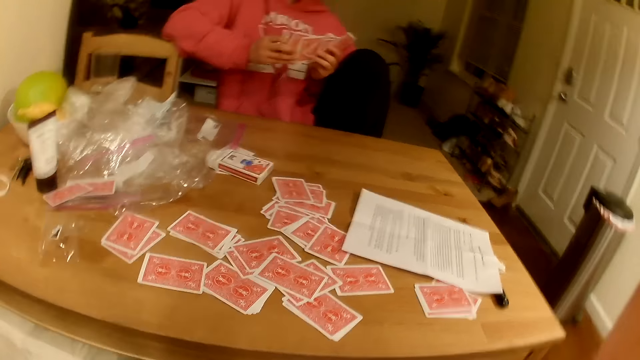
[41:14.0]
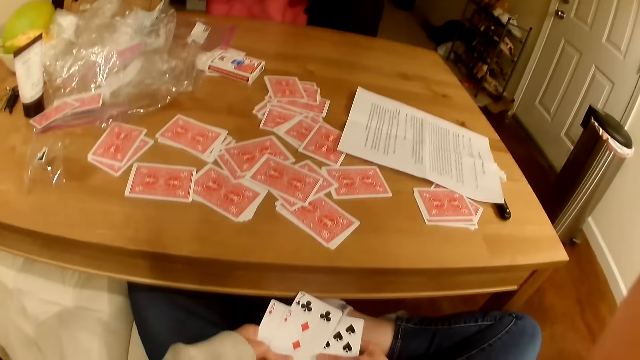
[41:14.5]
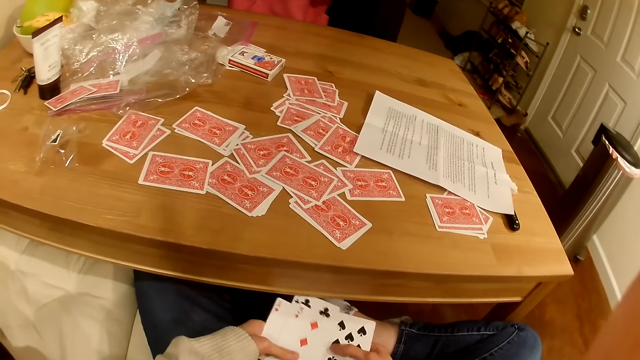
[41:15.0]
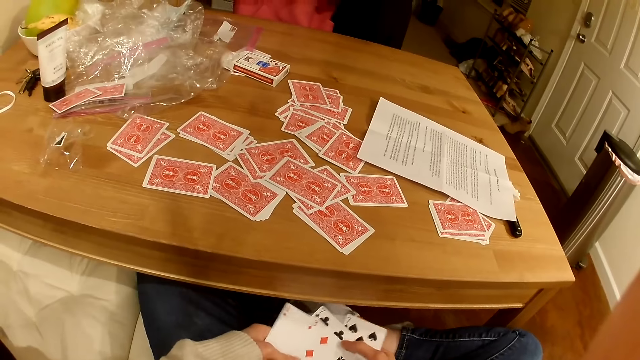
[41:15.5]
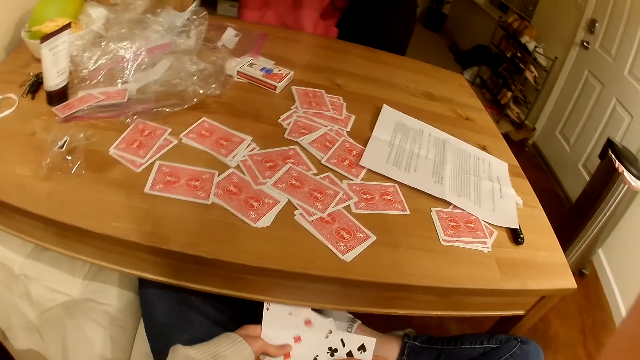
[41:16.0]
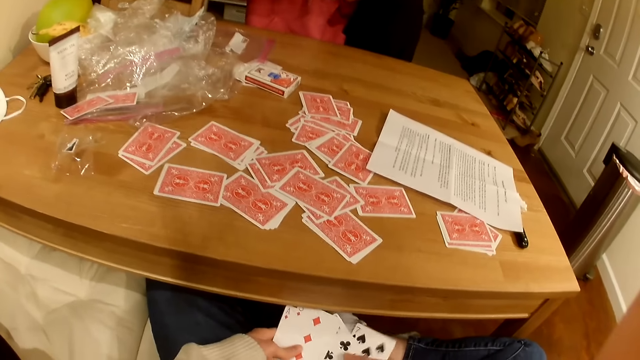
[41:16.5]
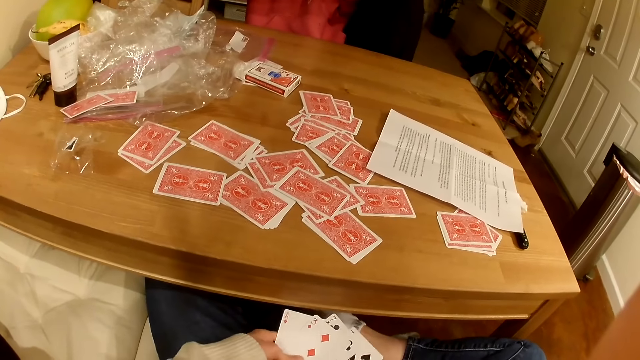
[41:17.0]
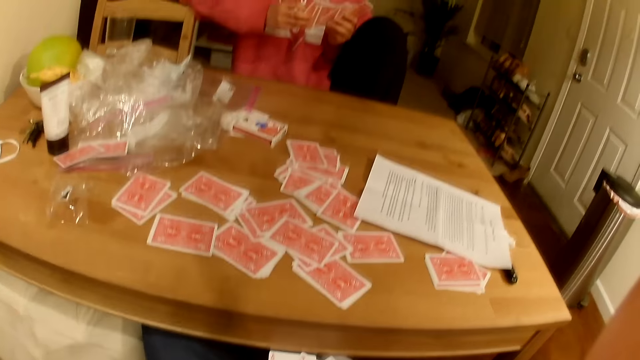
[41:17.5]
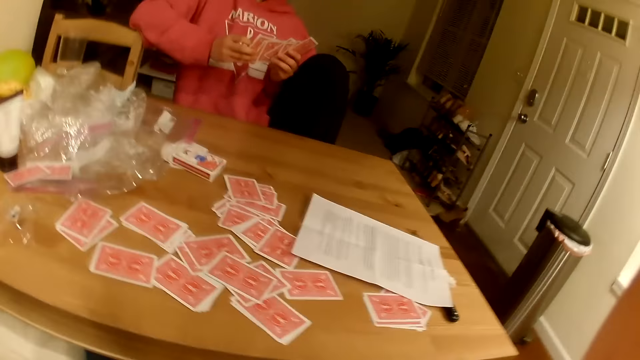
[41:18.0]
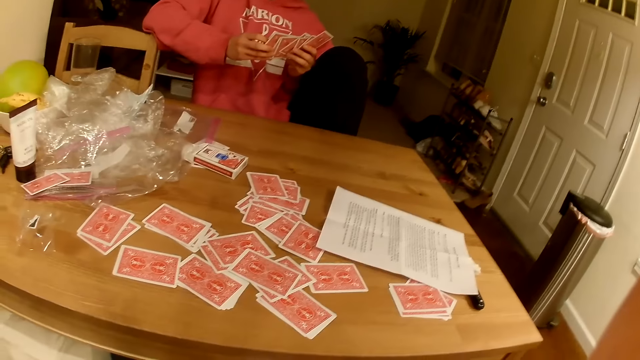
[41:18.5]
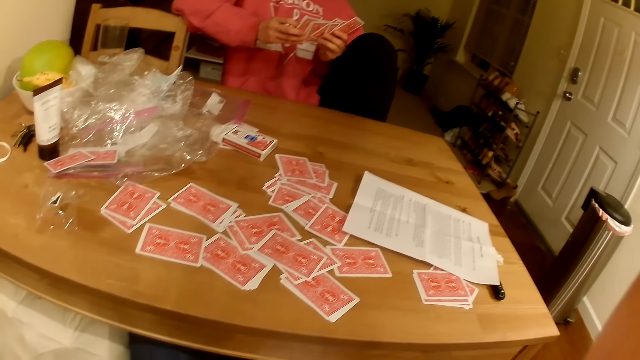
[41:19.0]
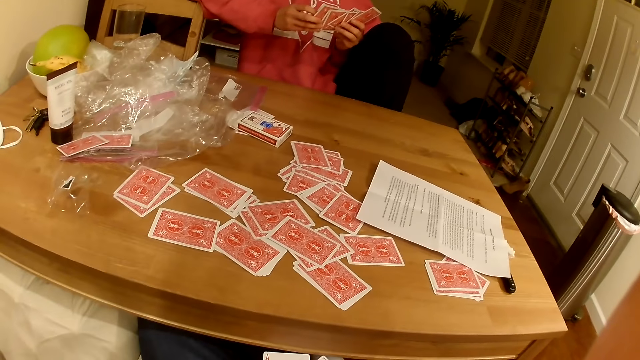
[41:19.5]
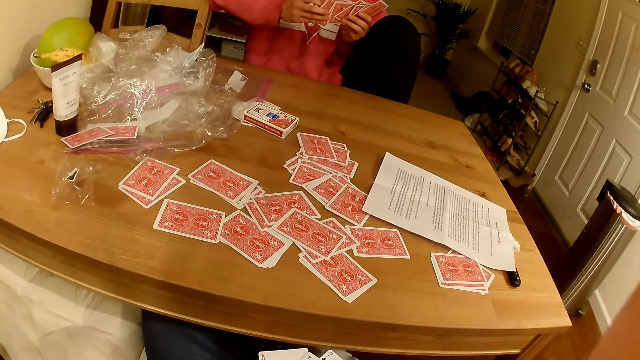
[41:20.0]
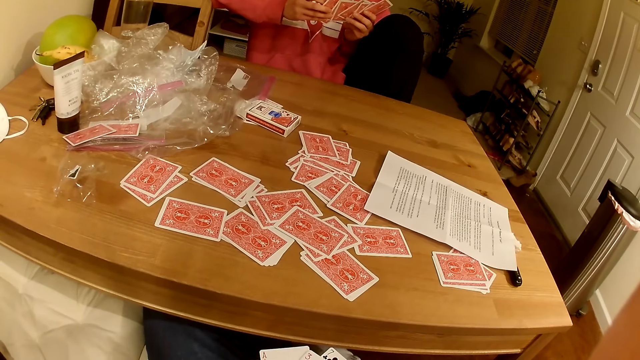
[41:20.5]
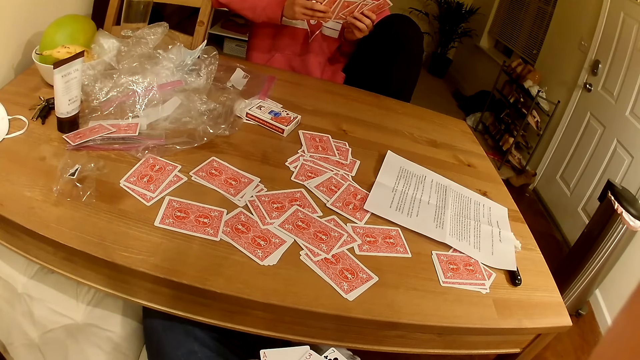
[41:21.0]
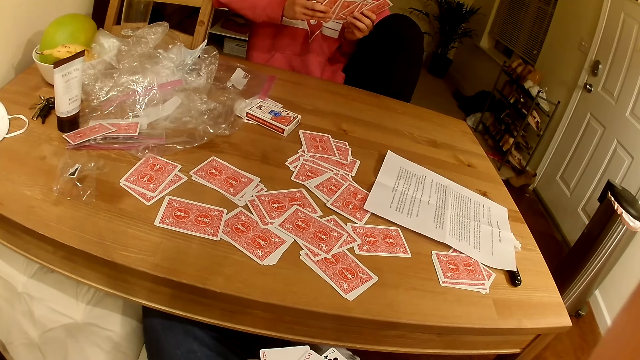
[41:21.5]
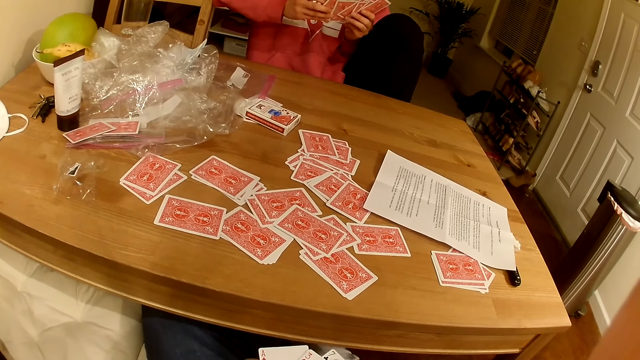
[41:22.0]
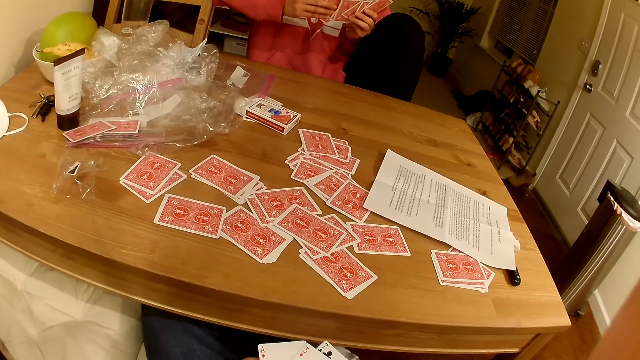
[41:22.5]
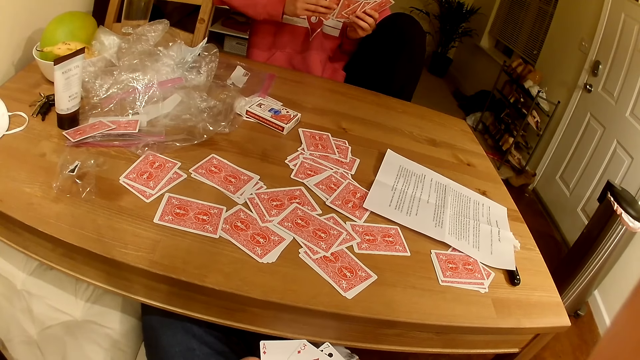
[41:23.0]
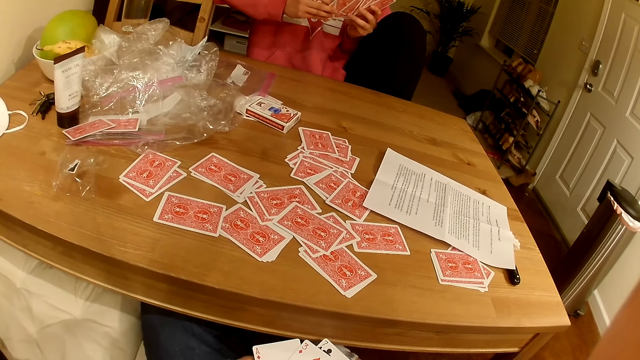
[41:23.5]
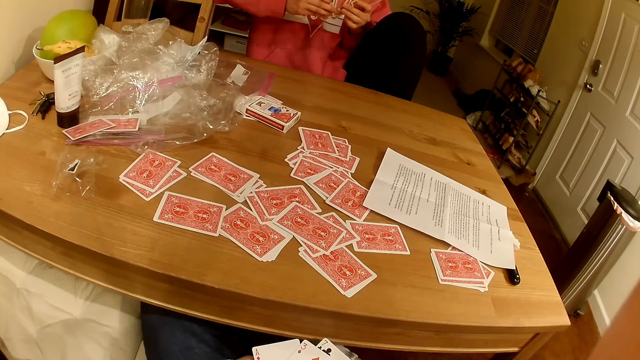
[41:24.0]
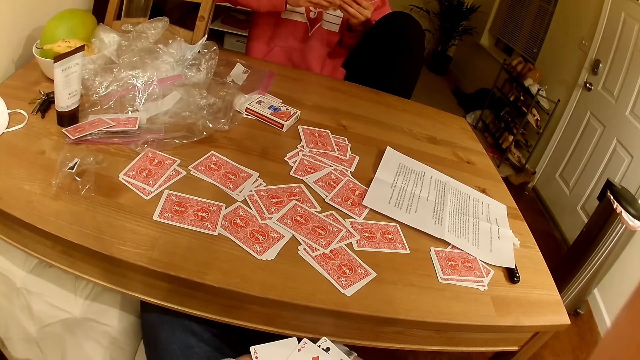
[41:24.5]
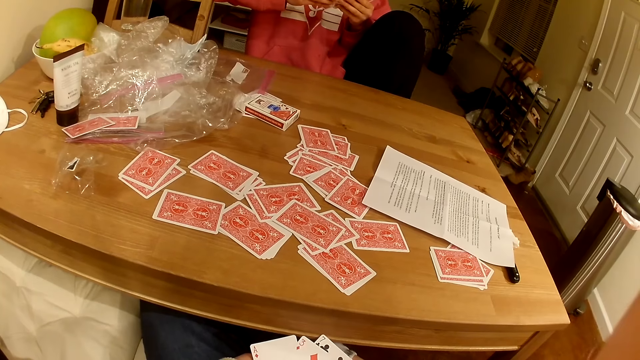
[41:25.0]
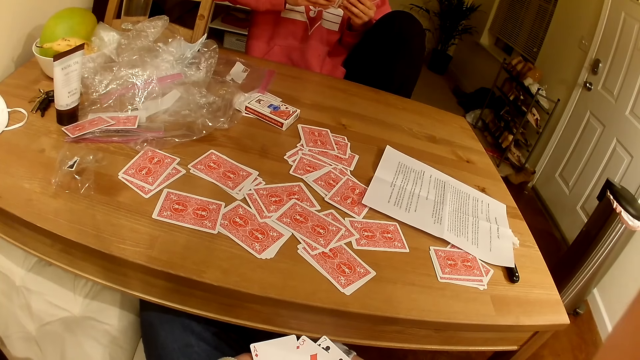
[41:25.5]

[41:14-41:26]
The camera wearer shuffles playing cards. They look at a lady.

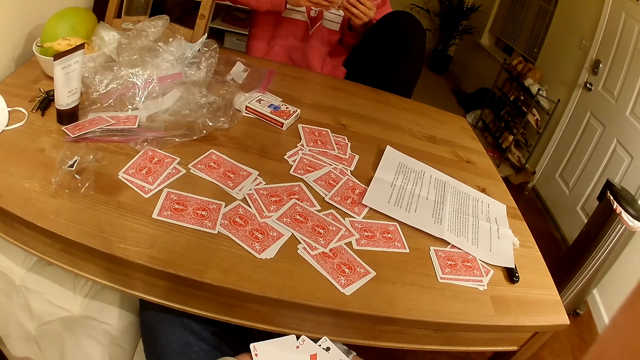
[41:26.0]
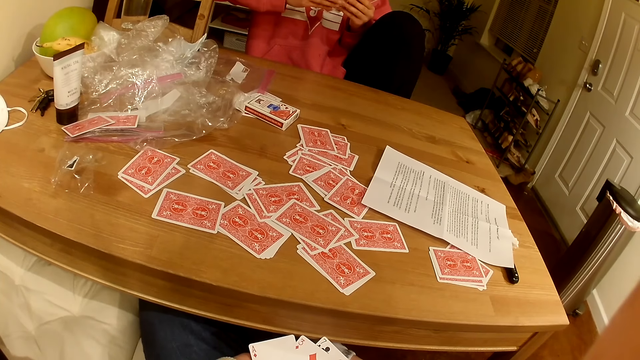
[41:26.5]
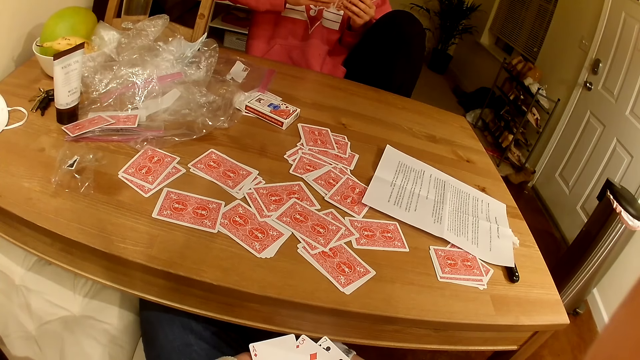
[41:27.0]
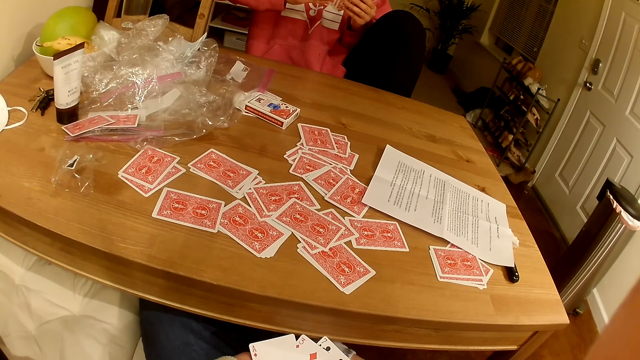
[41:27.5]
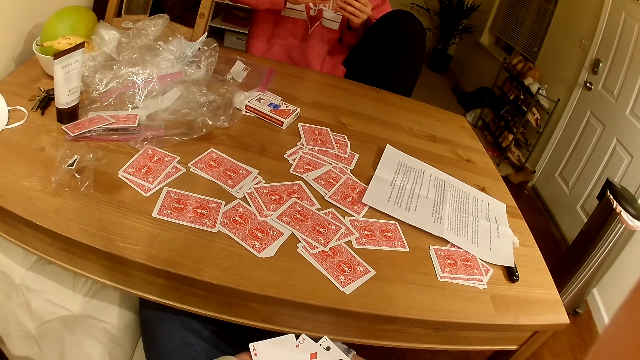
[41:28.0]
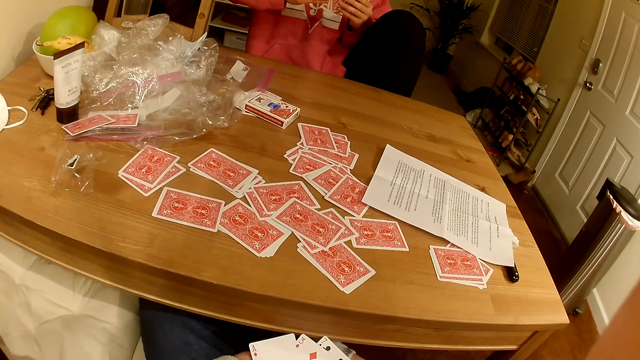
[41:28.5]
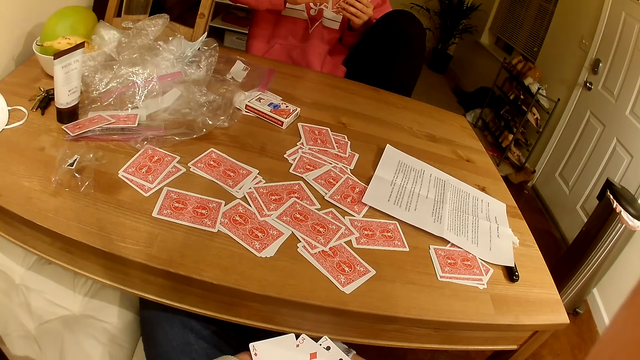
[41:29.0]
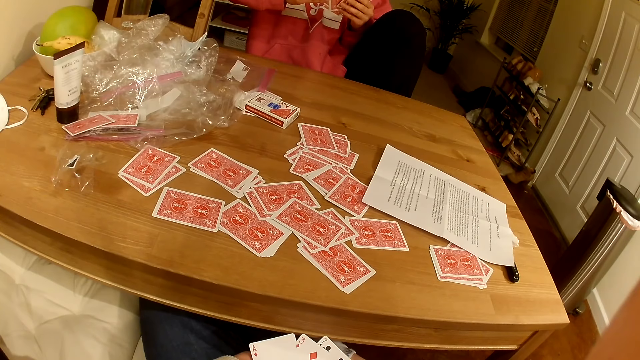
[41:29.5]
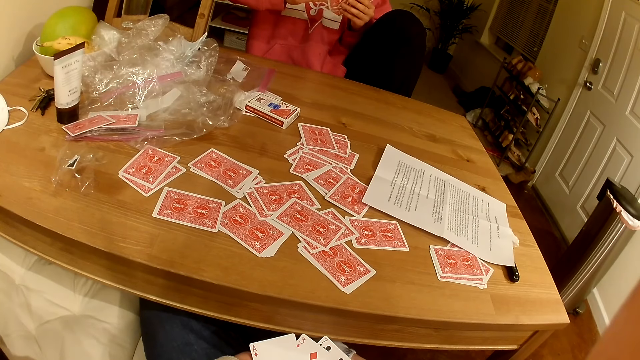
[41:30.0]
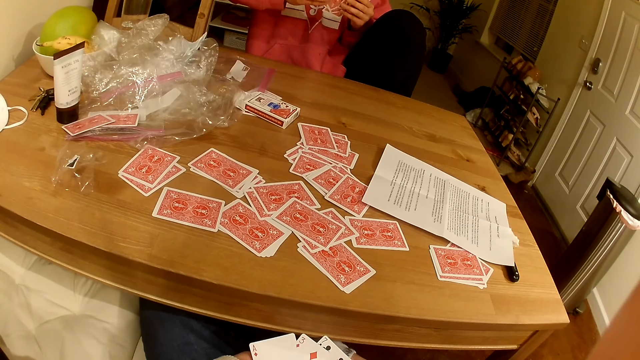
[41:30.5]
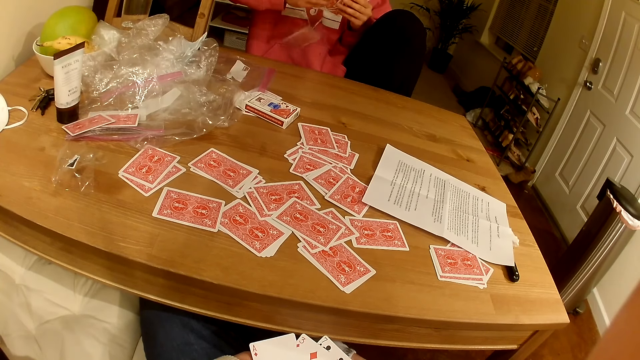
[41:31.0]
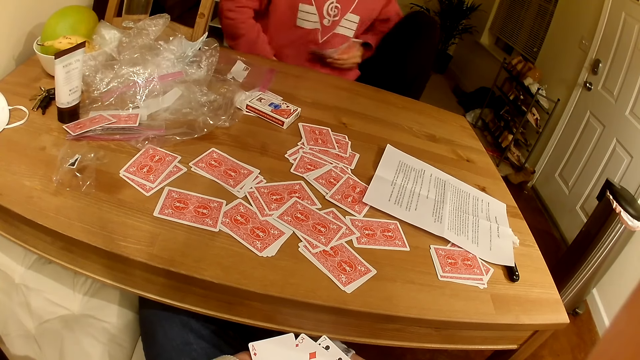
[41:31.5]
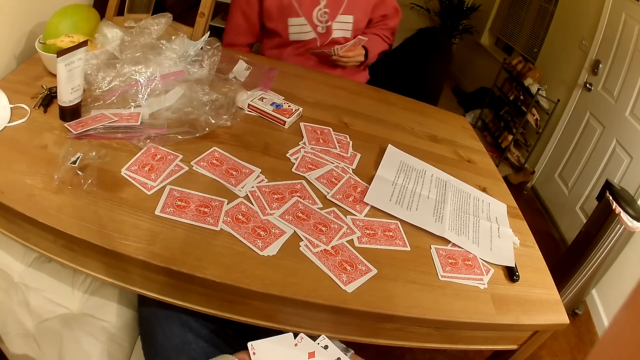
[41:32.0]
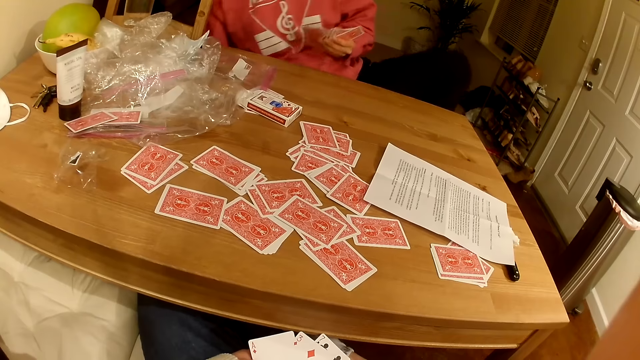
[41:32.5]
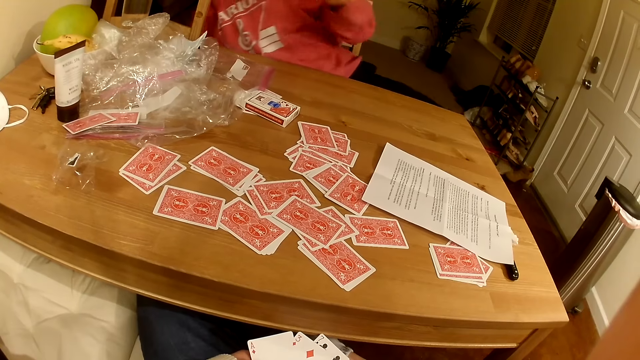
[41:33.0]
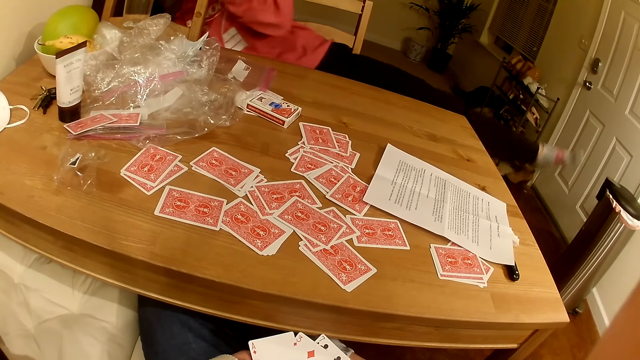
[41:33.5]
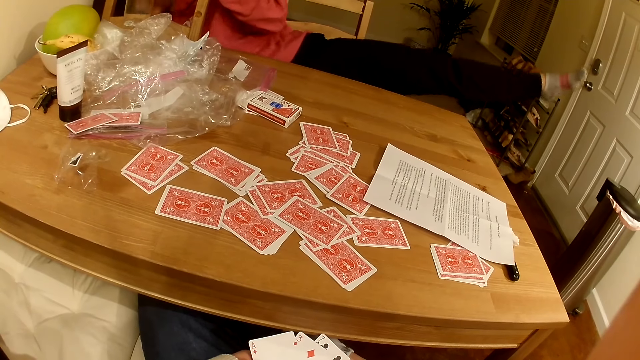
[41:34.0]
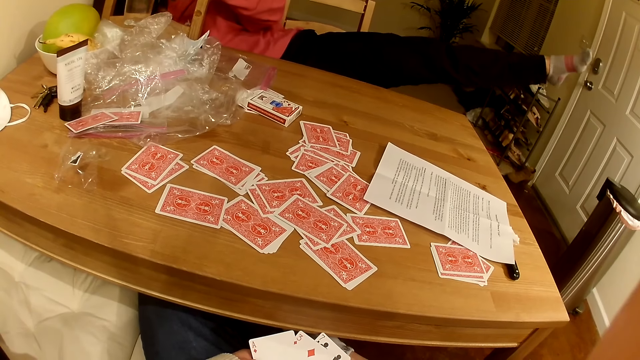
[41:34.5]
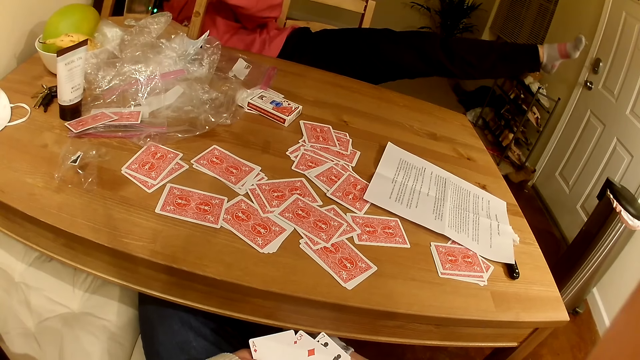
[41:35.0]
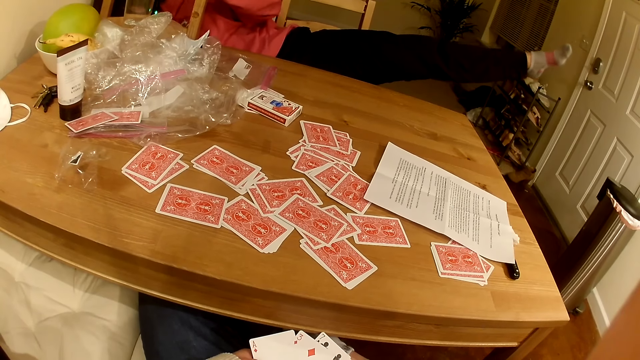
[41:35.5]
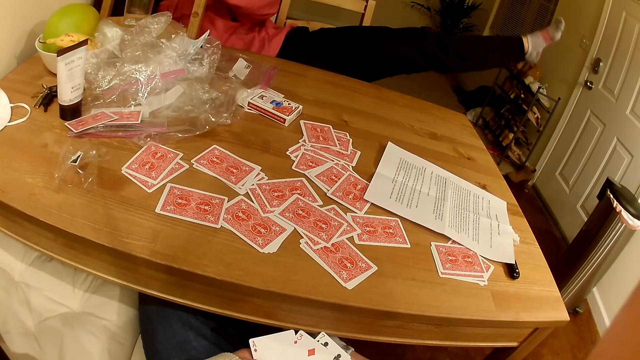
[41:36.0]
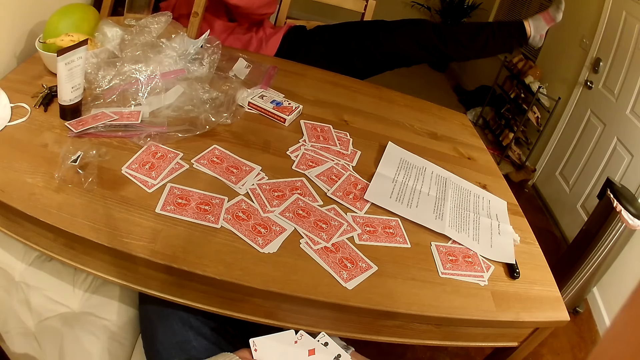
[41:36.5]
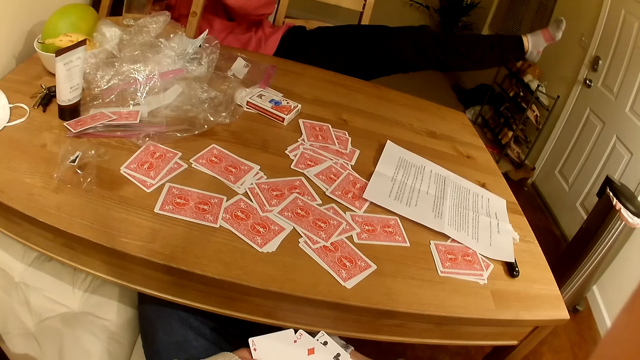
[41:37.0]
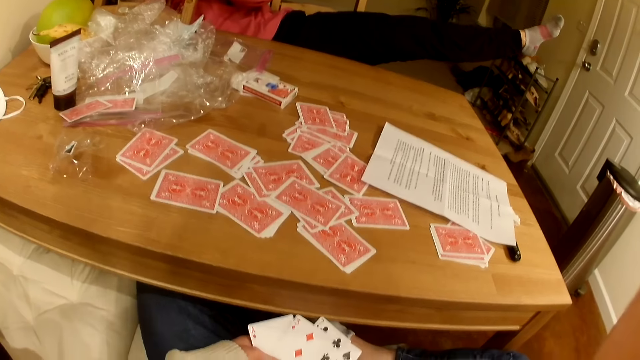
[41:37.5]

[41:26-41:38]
A lady drops a card. The lady looks under the table and bends to pick up the card.
